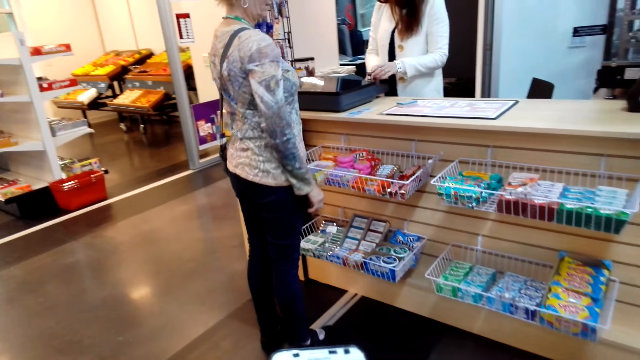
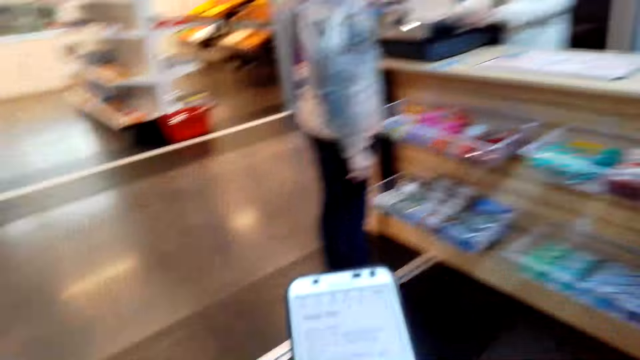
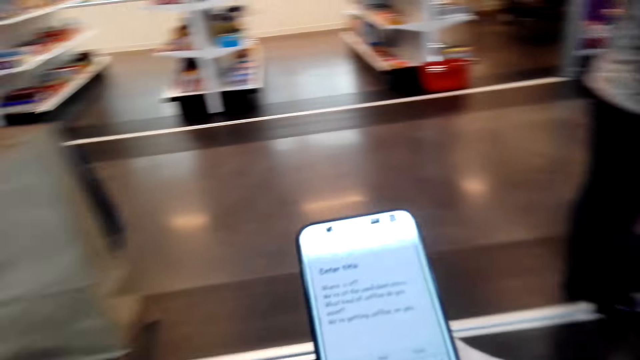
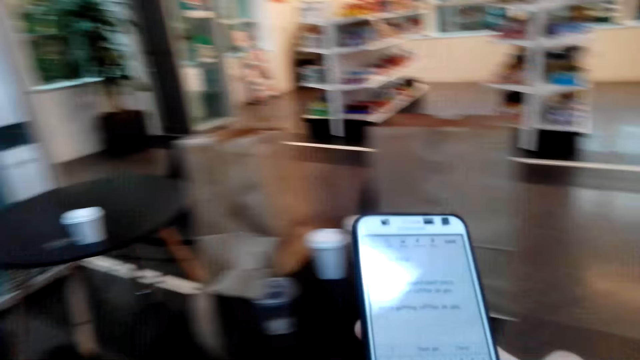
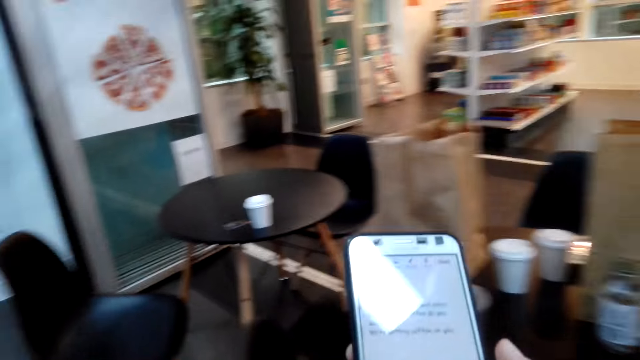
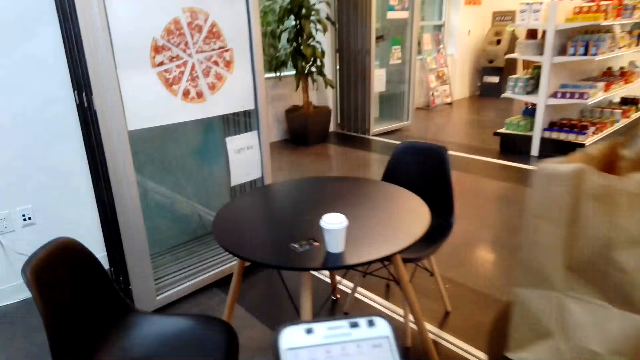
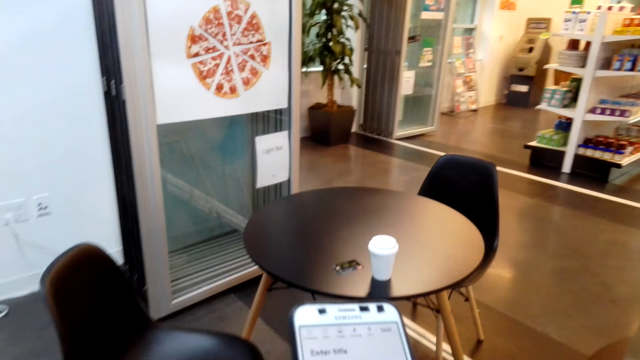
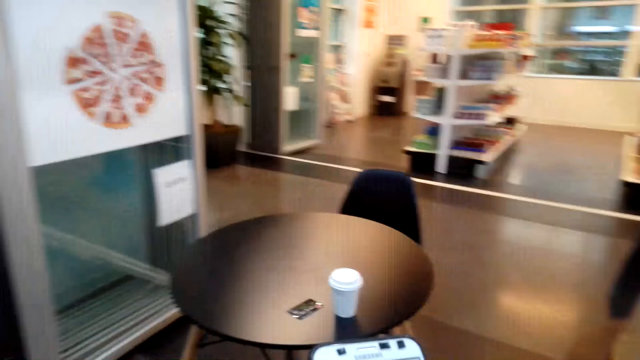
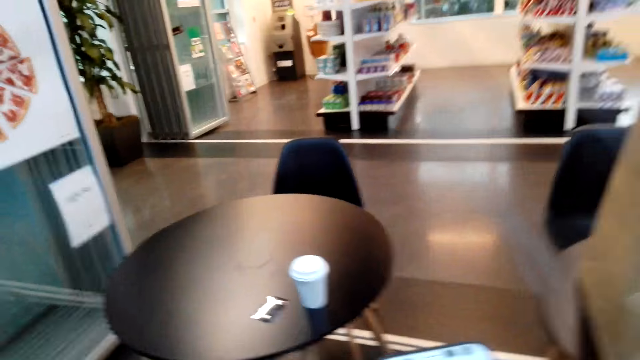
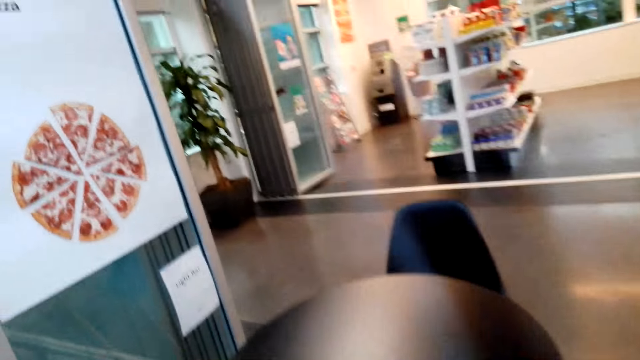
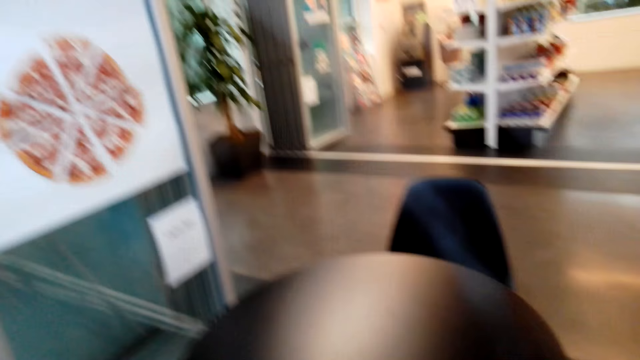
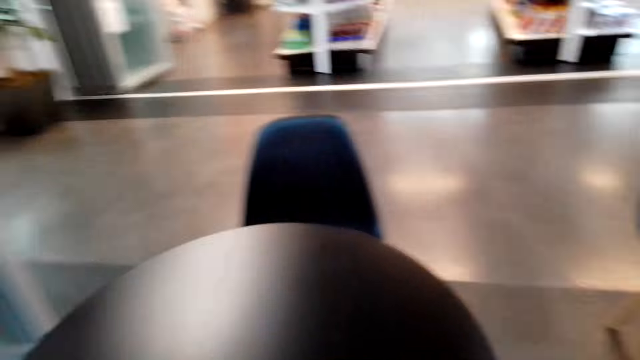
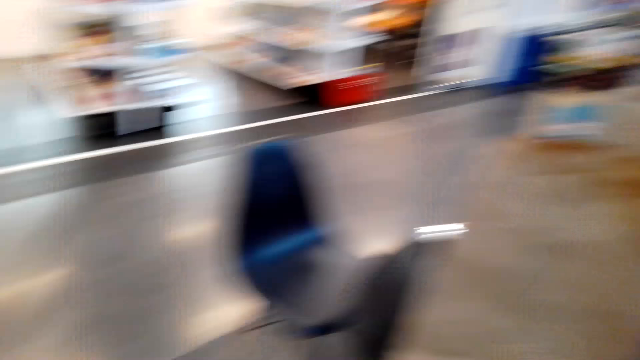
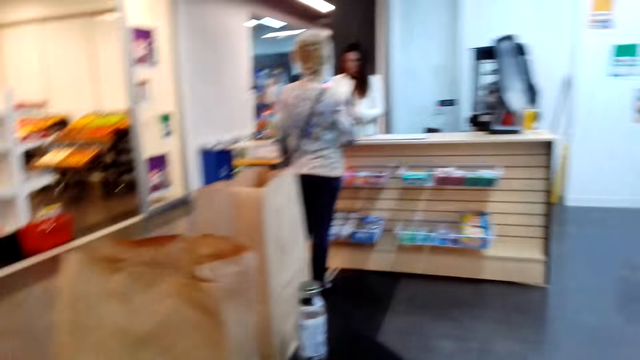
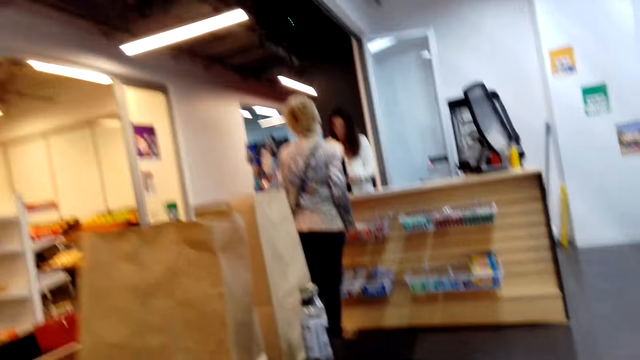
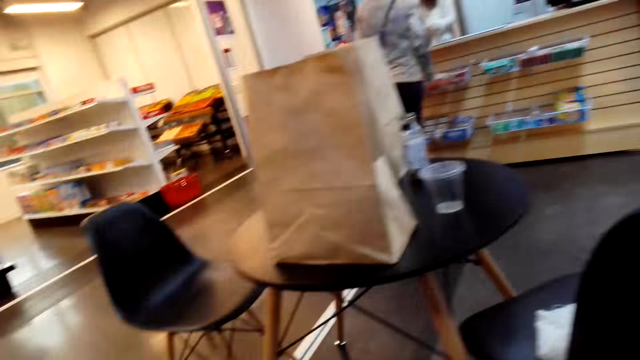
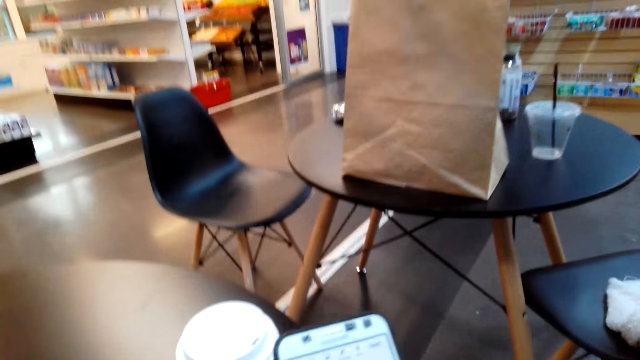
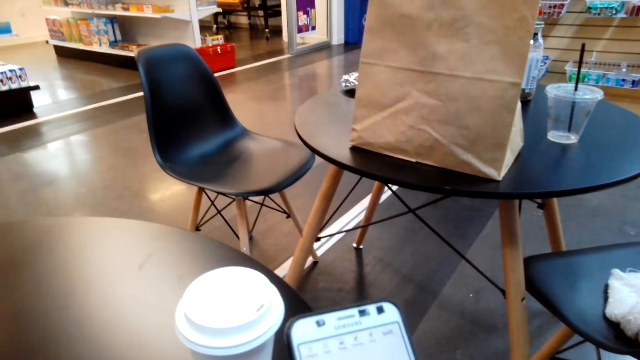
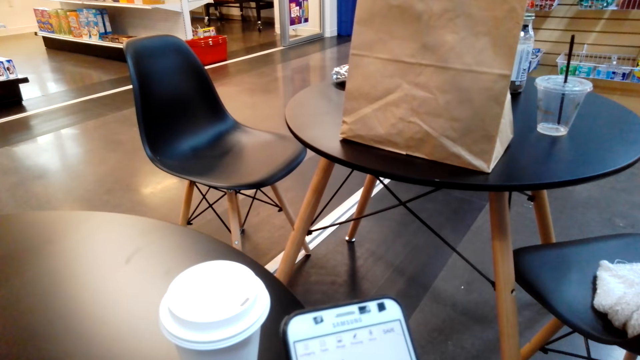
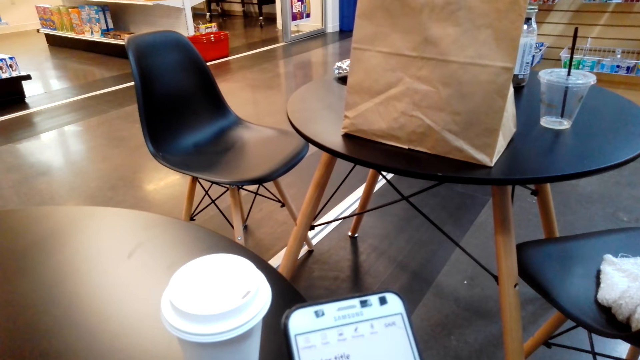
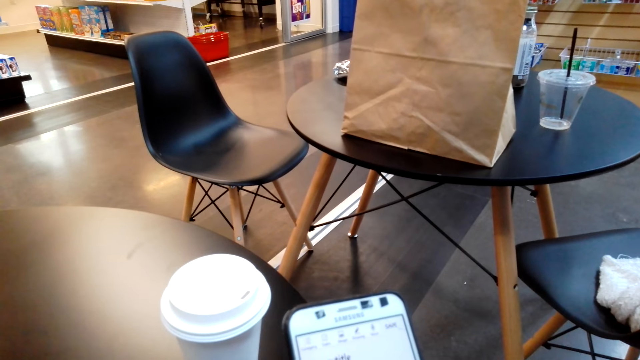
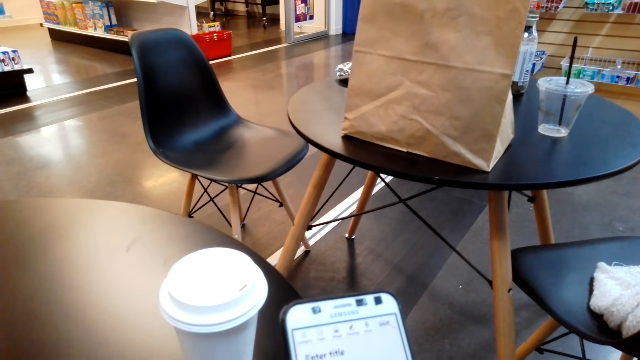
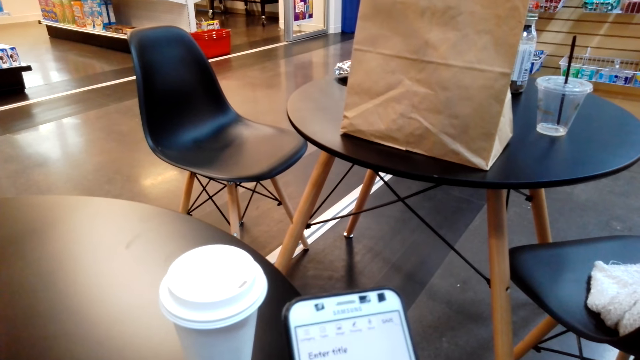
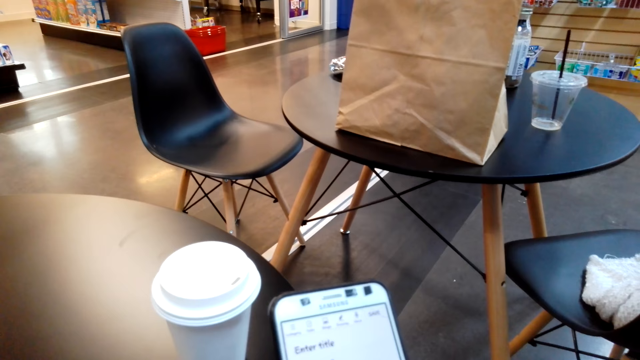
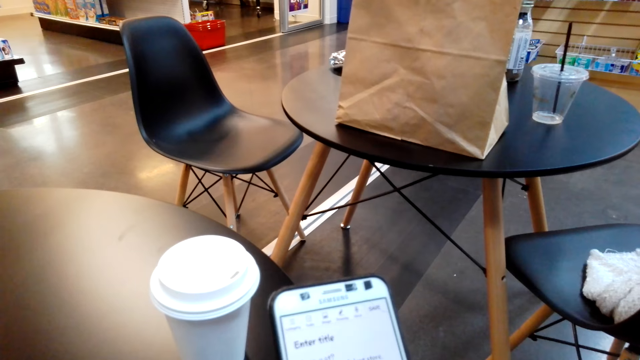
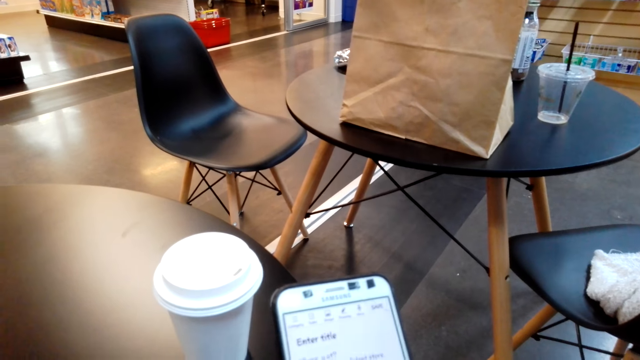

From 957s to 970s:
The camera wearer walks. They look around. They operate the phone.

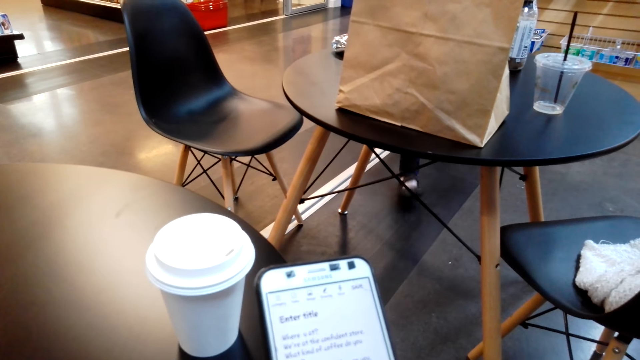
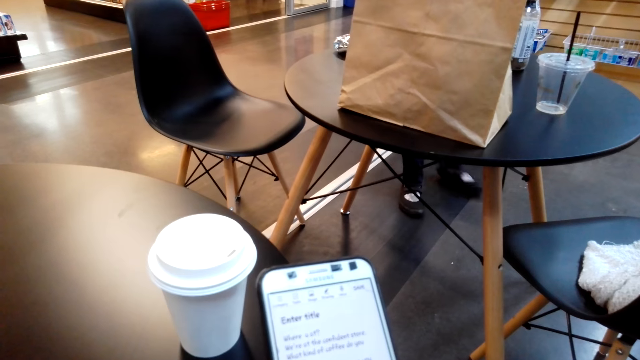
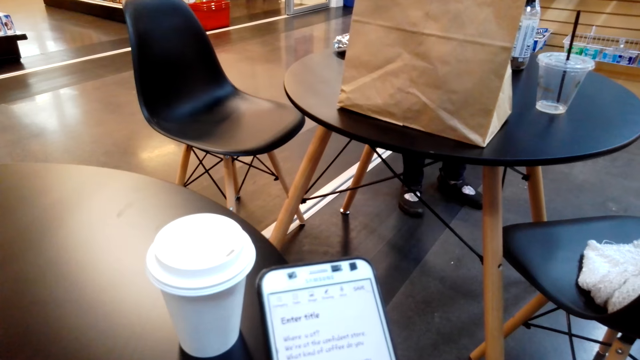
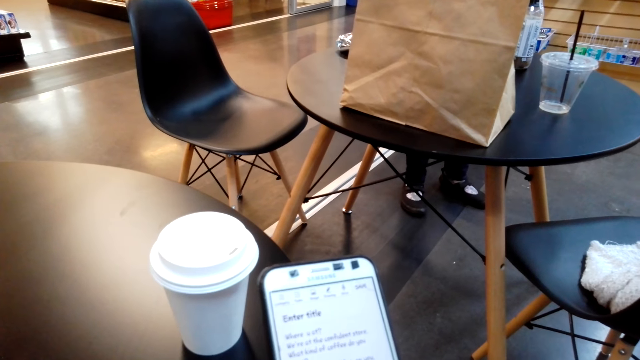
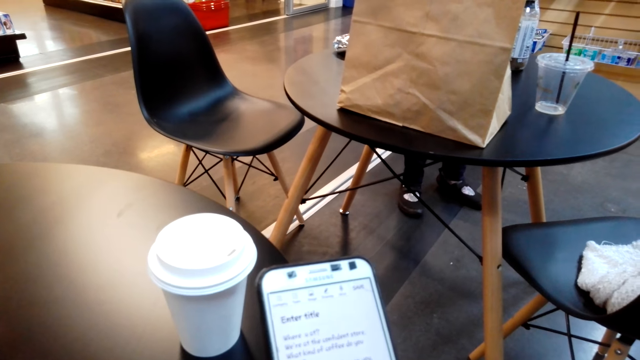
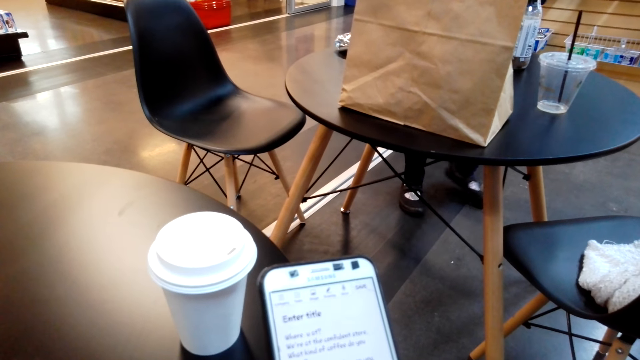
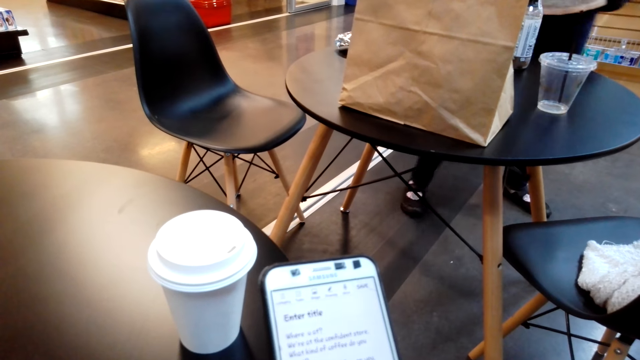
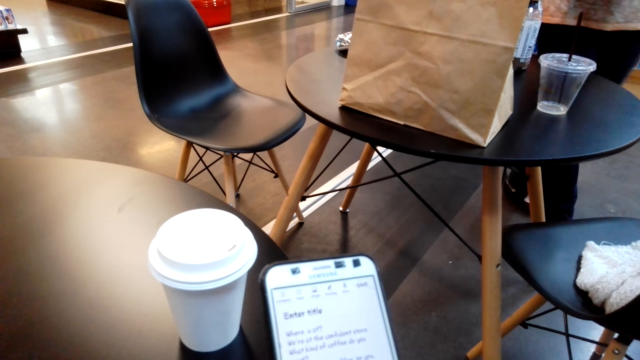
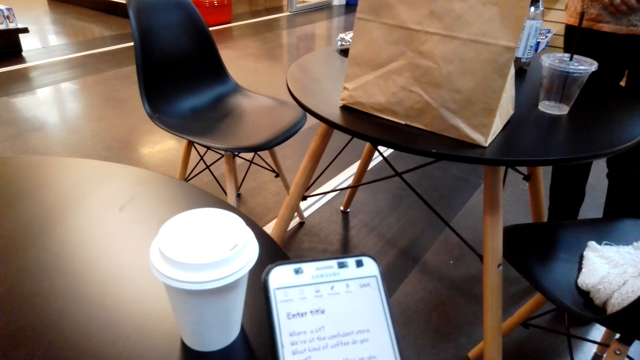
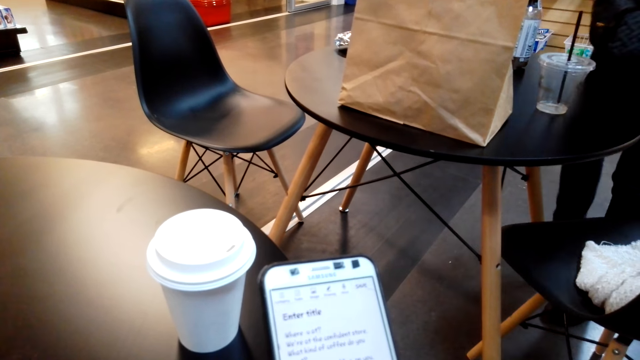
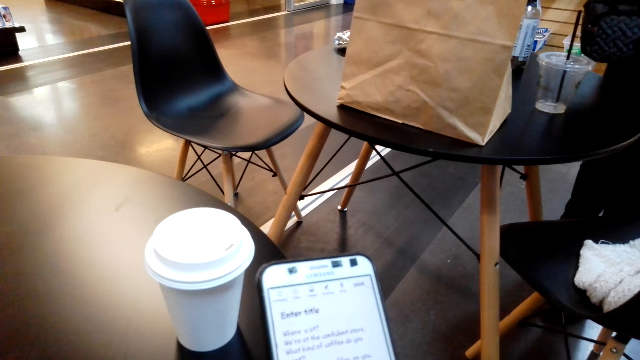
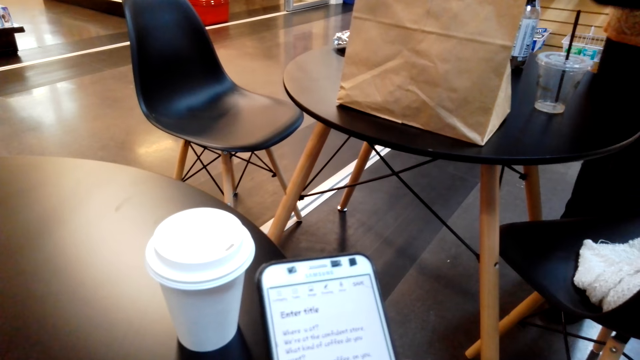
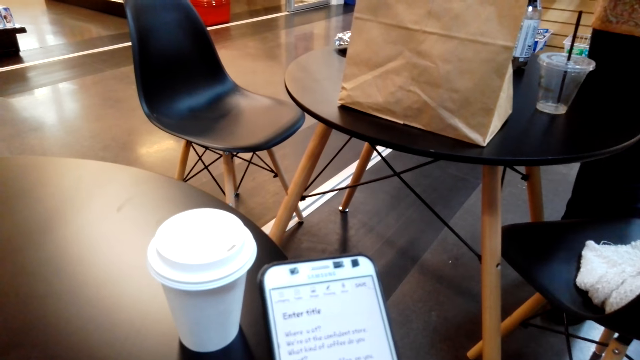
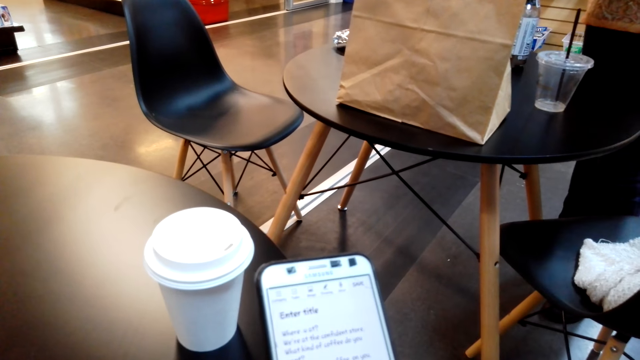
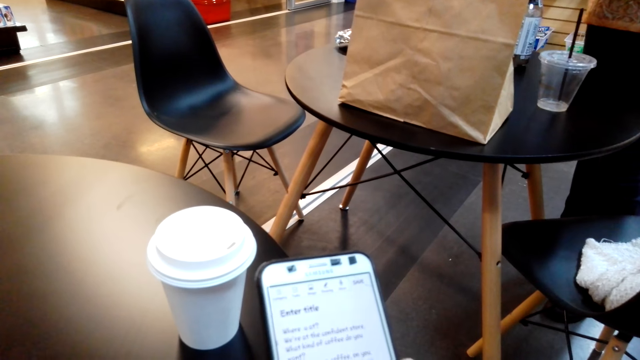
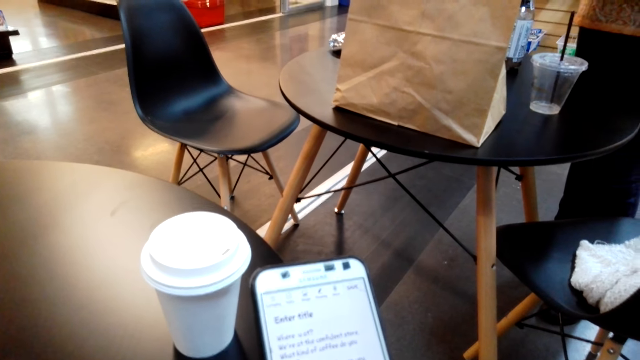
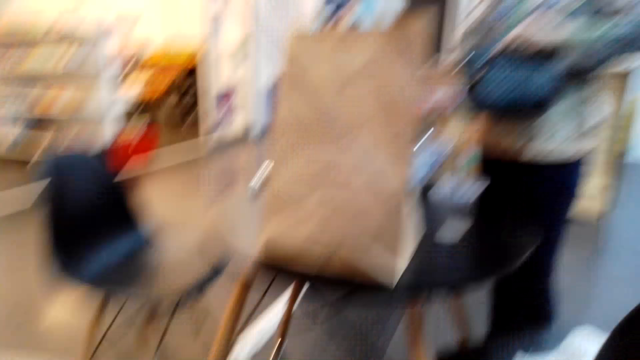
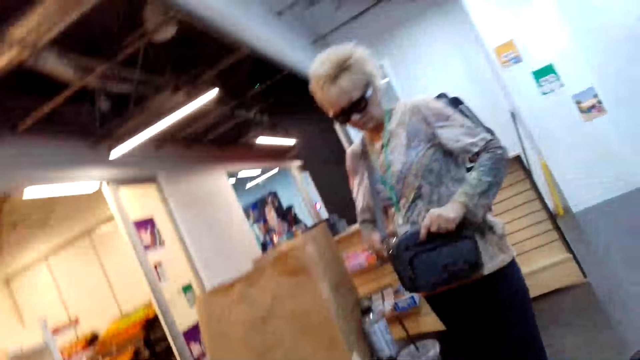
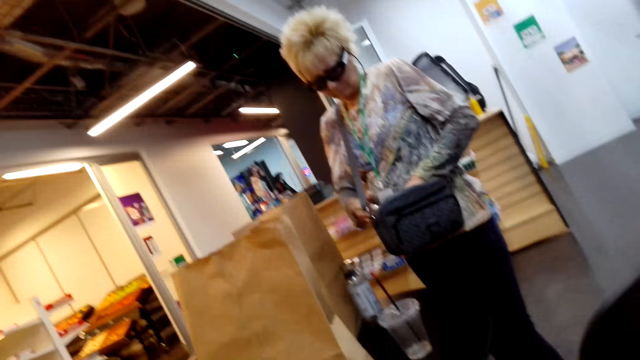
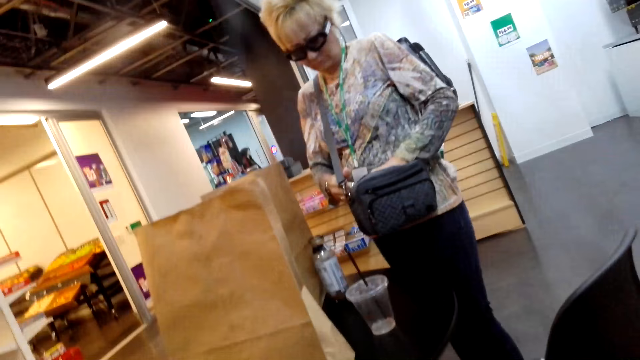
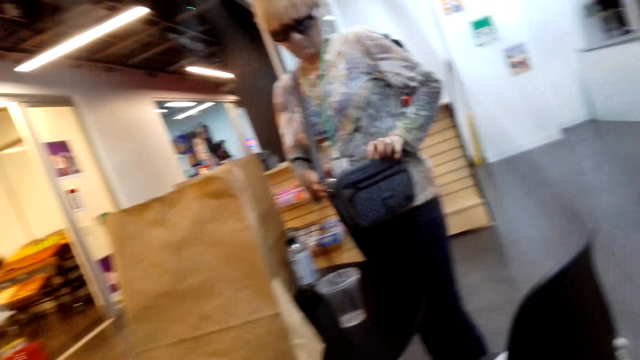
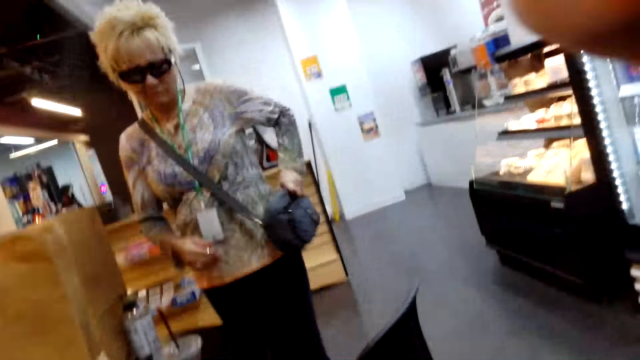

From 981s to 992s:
A woman walks. The woman lifts her back. The camera wearer looks at the woman. The woman holds her bag.
